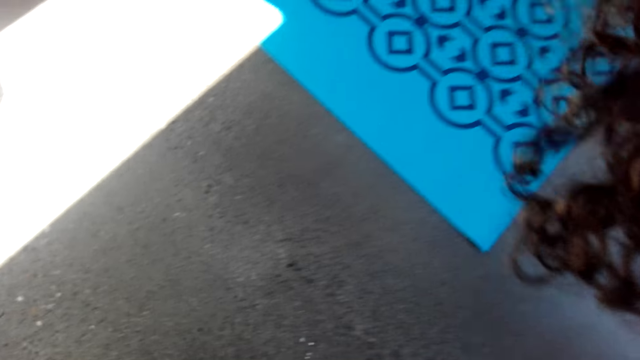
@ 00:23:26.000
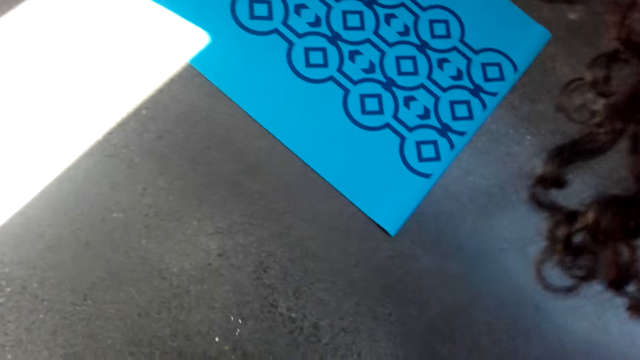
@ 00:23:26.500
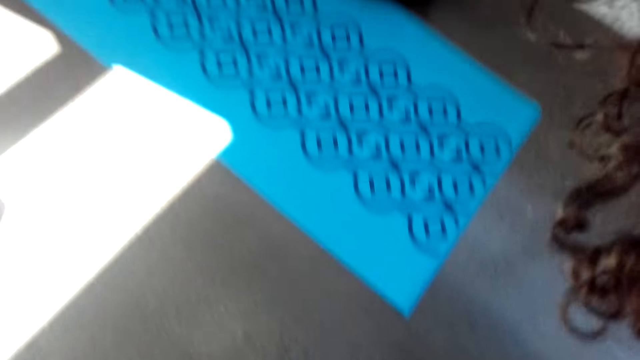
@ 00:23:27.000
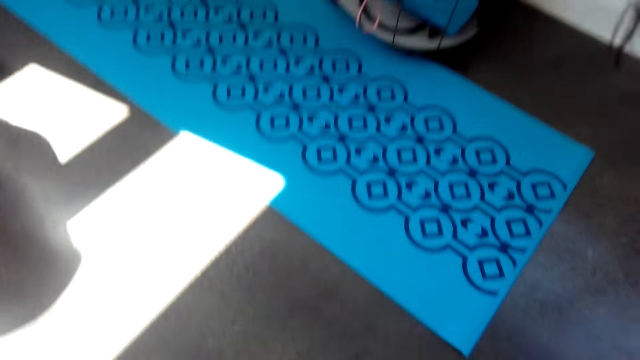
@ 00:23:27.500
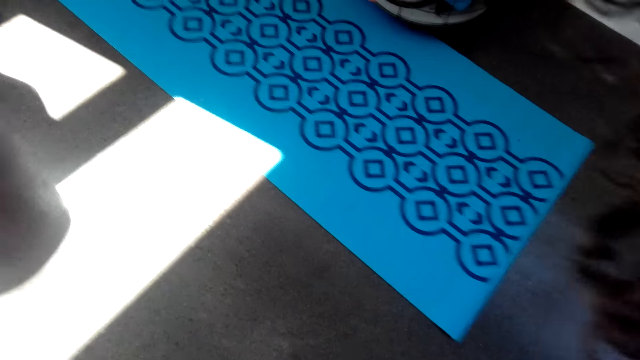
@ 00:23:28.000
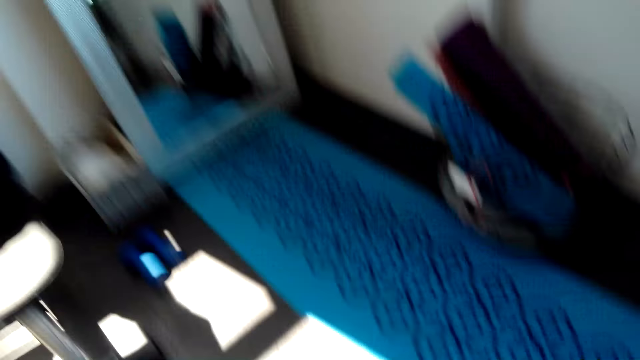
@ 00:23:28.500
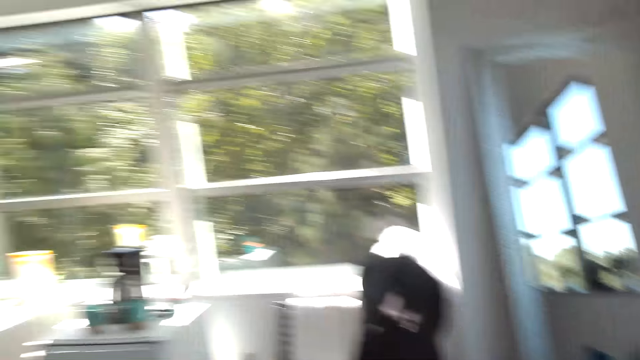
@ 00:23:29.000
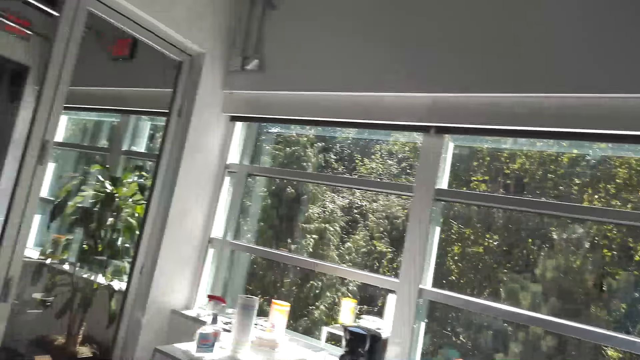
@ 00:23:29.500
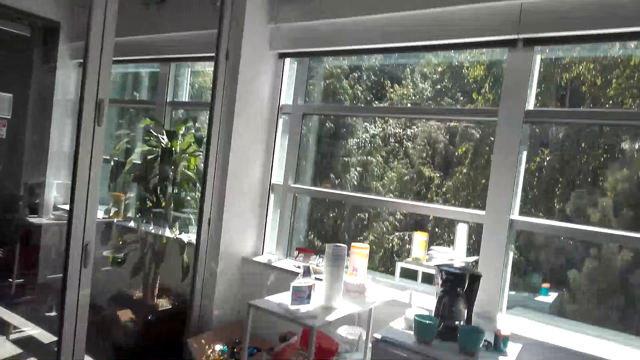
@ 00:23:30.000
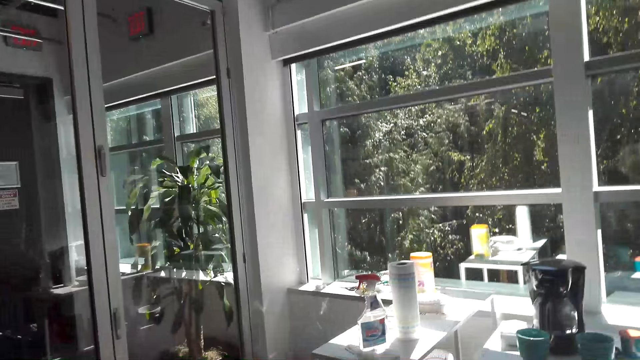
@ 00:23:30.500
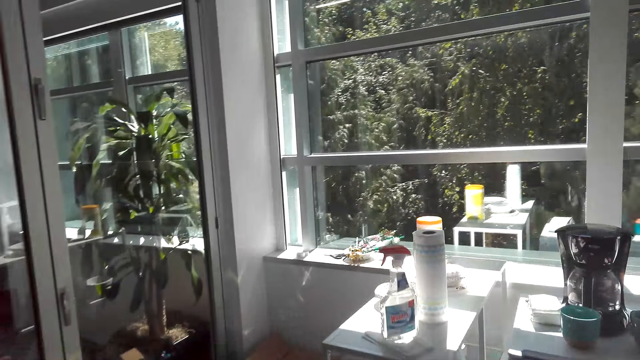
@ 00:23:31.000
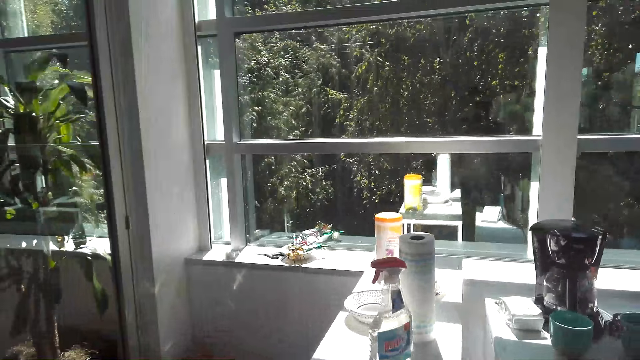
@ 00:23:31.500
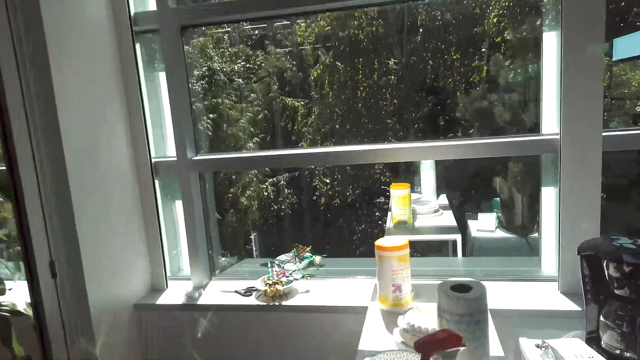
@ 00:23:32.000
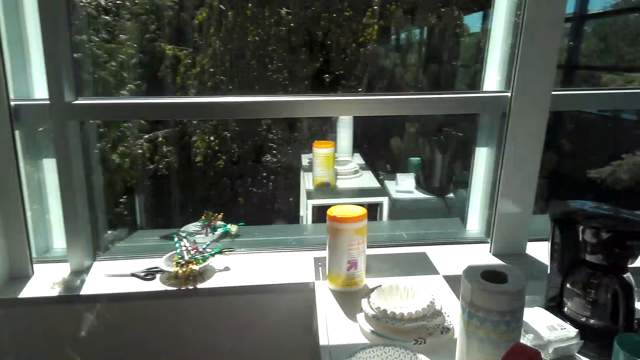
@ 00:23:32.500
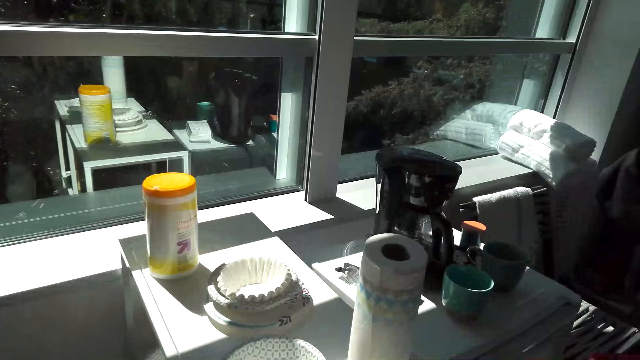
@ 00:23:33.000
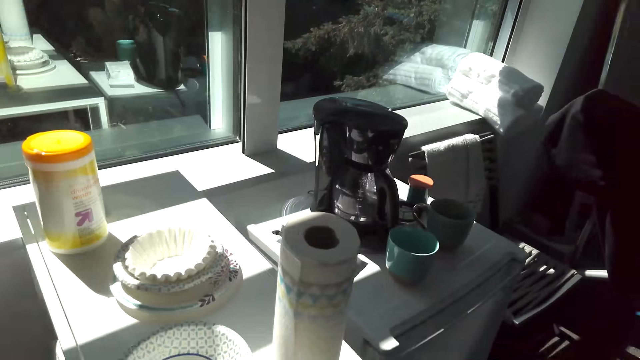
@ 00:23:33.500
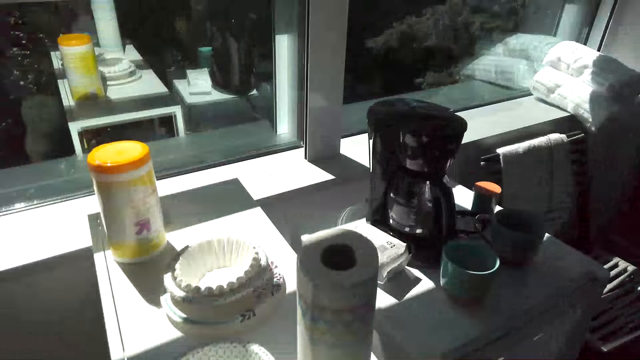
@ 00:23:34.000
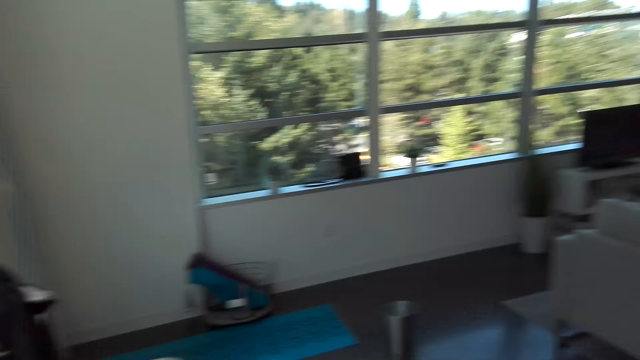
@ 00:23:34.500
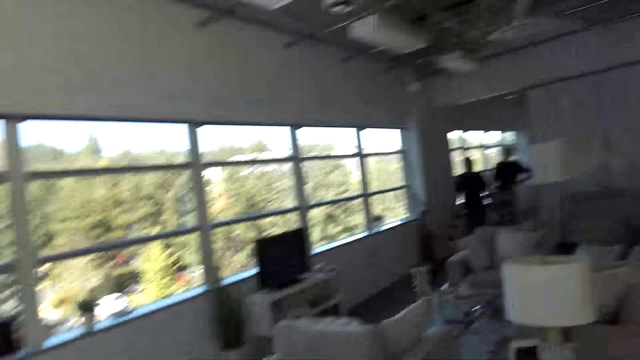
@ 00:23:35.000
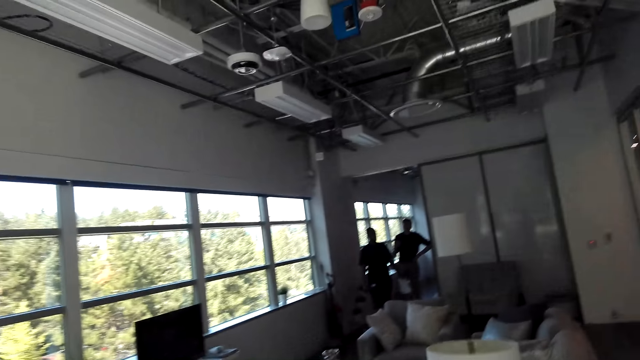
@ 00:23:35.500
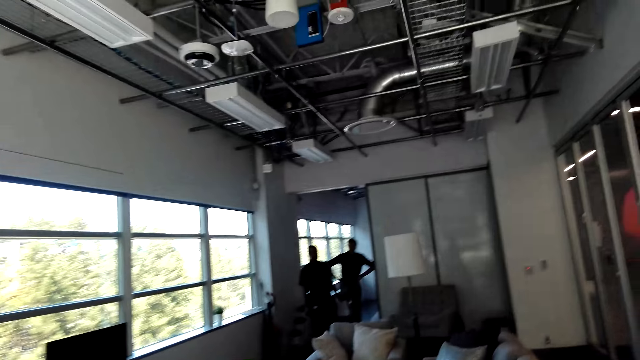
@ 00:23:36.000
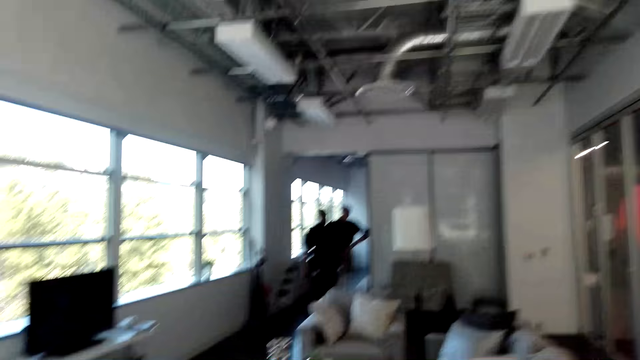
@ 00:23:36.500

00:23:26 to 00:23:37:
The camera wearer walks around the room.

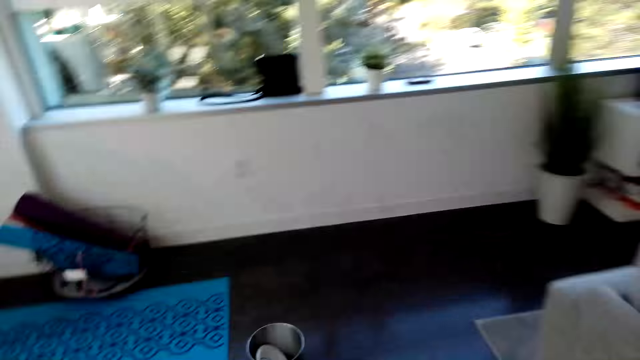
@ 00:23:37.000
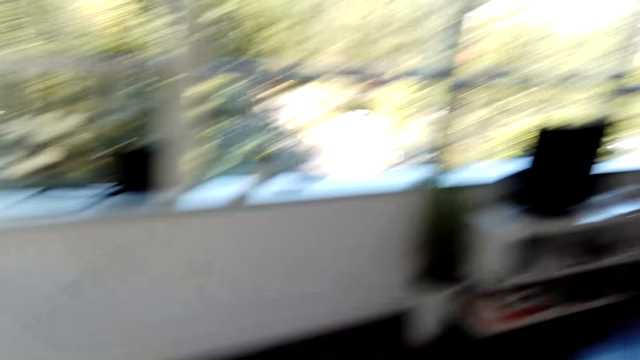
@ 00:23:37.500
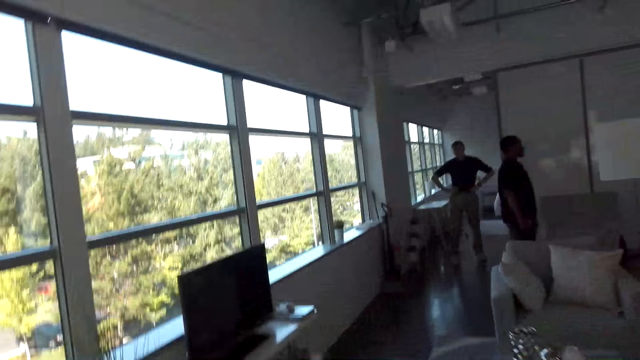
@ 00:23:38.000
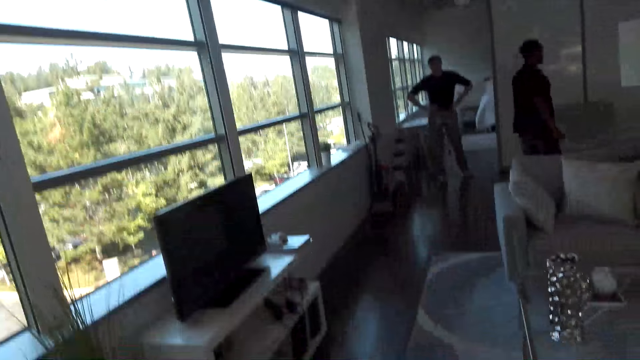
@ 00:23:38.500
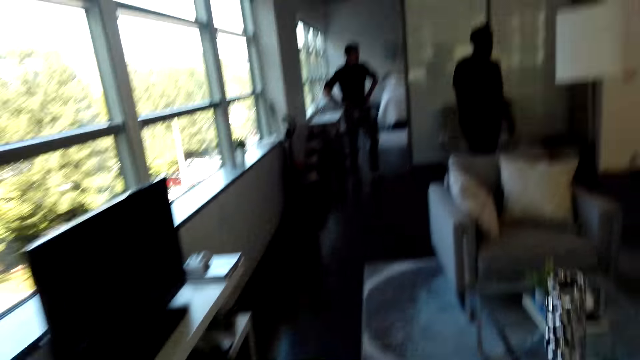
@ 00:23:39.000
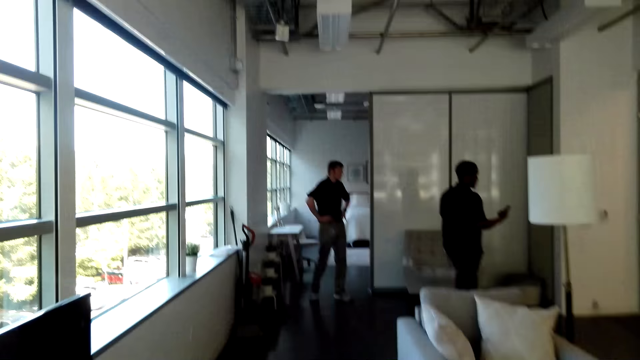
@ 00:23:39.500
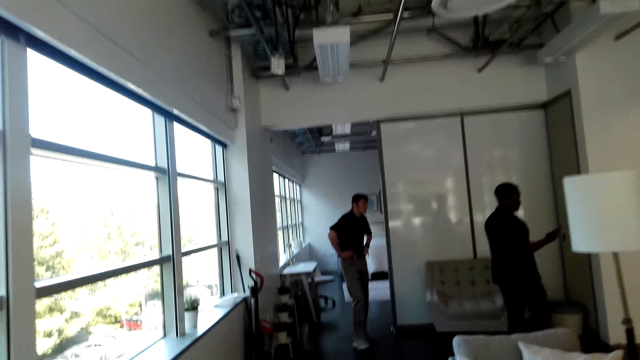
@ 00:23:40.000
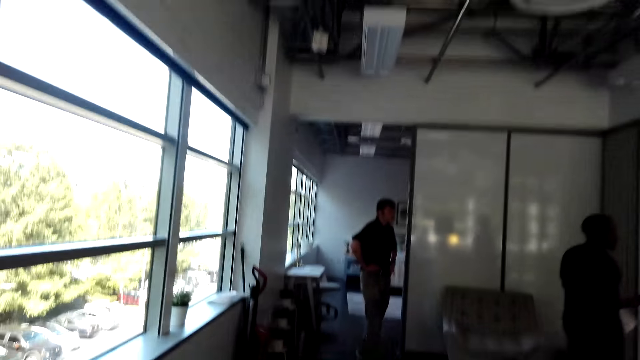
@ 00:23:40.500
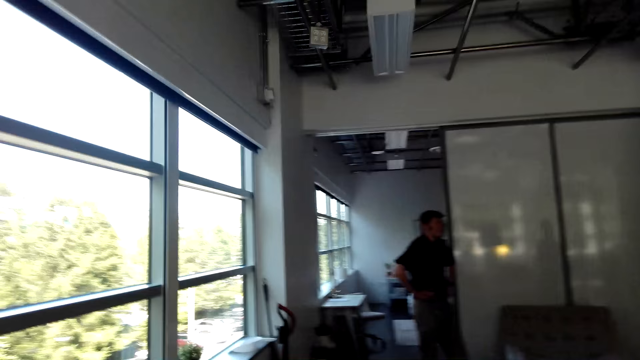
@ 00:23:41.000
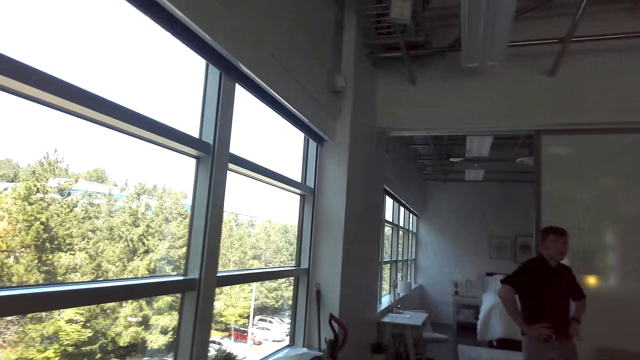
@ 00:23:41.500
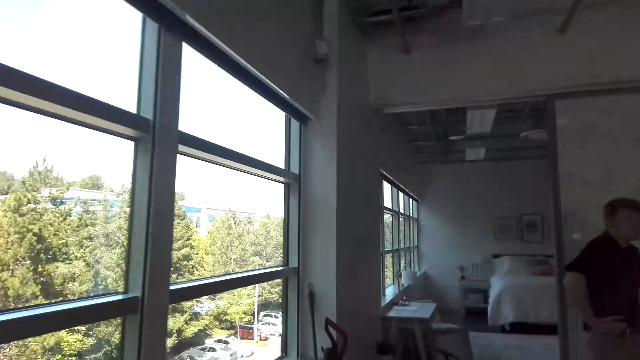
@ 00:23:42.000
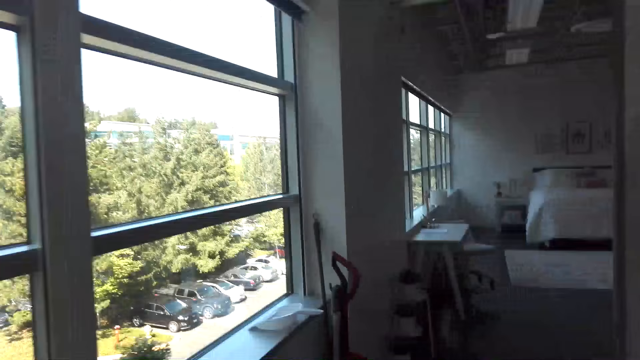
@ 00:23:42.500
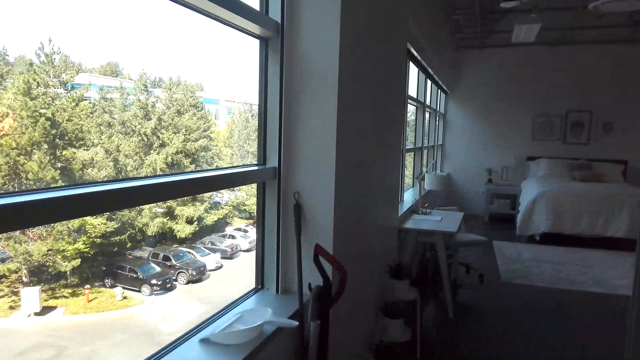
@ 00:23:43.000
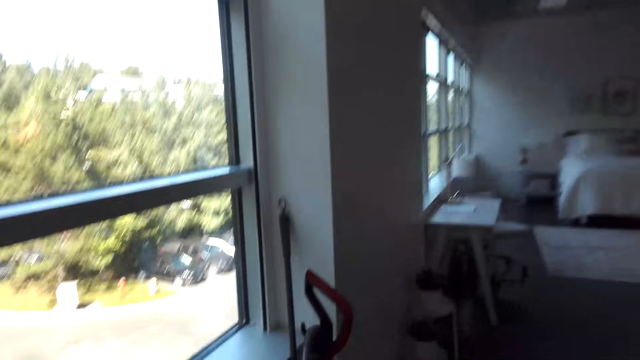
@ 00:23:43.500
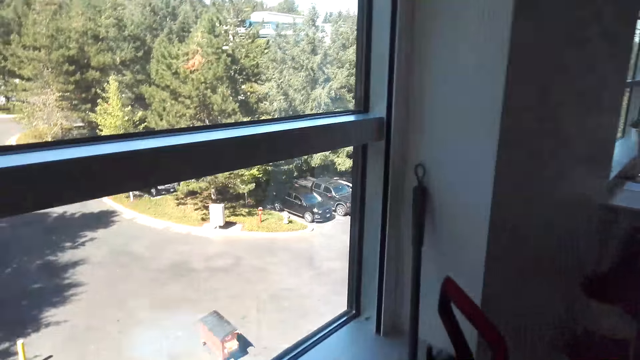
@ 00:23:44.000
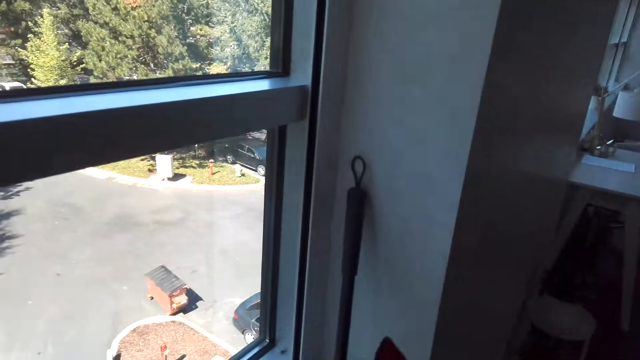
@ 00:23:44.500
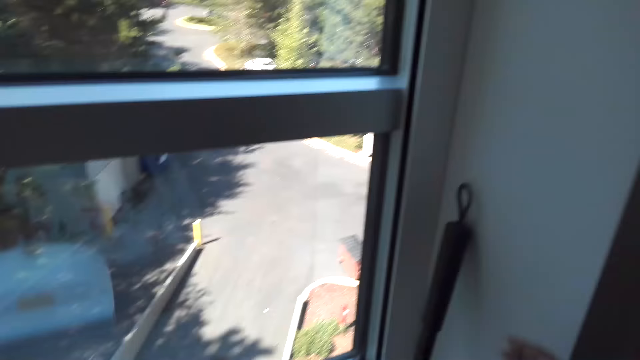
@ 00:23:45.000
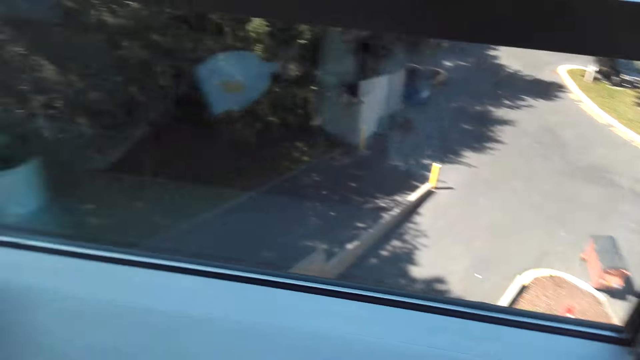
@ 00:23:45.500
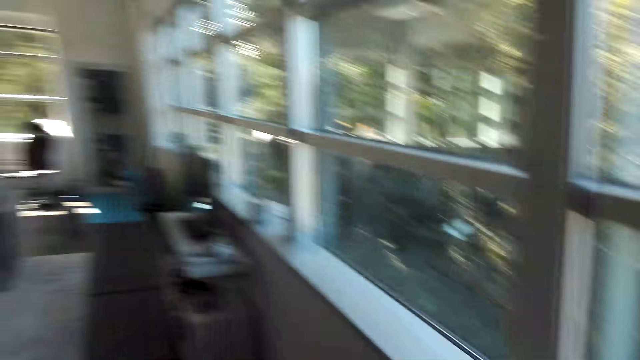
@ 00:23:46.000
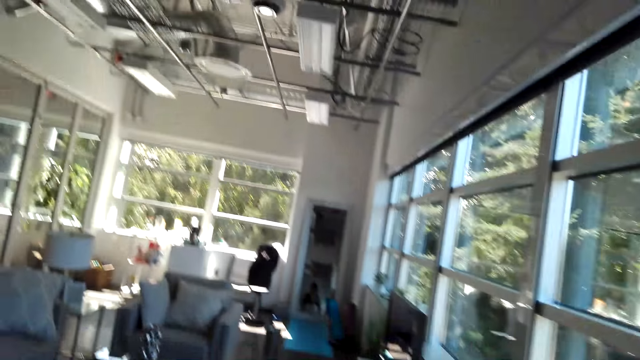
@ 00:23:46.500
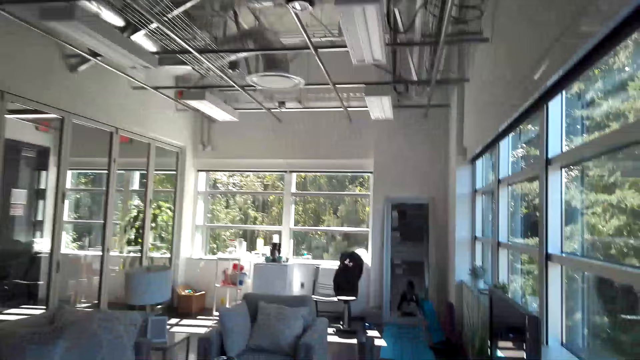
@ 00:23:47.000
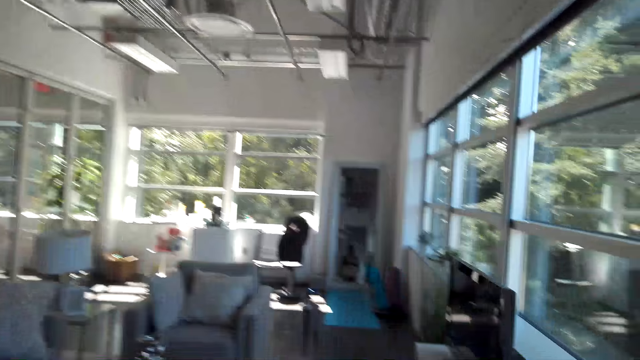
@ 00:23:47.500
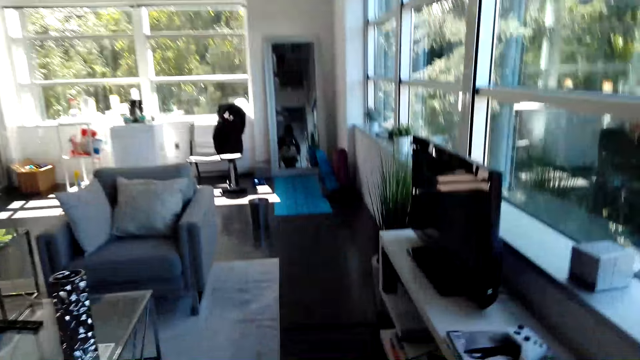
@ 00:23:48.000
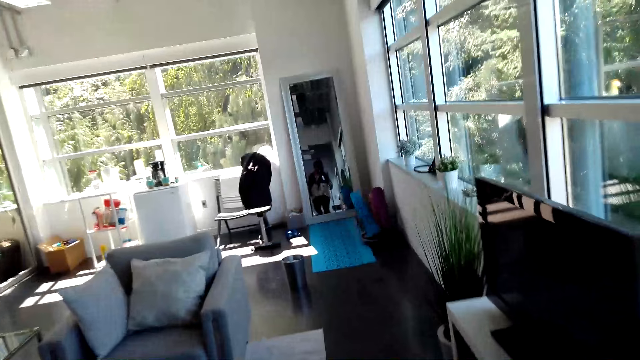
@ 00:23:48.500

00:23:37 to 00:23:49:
A man walks around the room. Another man walks around the room. The camera wearer walks around the room. They pick the broom from the wall.
